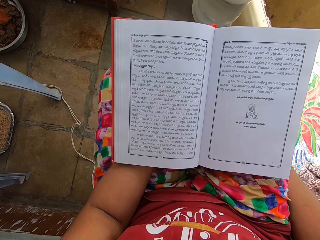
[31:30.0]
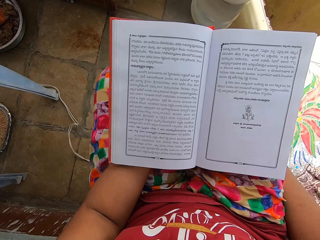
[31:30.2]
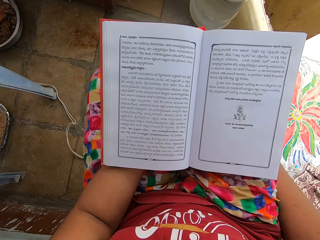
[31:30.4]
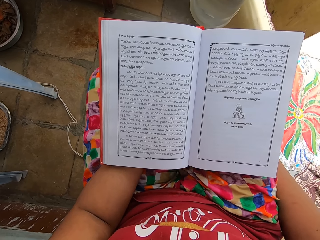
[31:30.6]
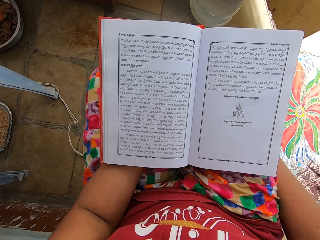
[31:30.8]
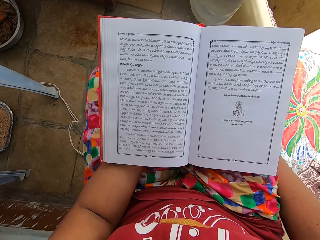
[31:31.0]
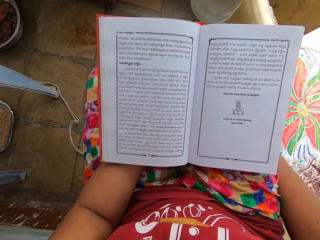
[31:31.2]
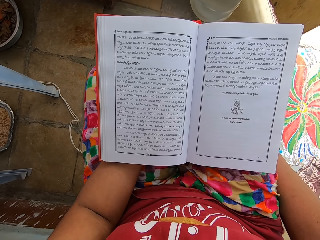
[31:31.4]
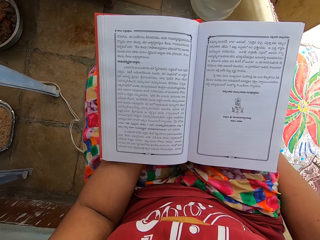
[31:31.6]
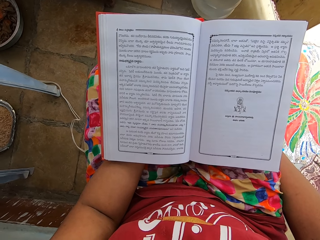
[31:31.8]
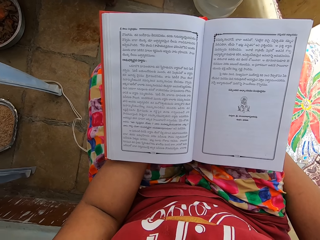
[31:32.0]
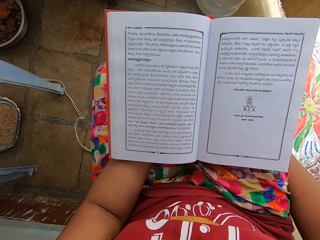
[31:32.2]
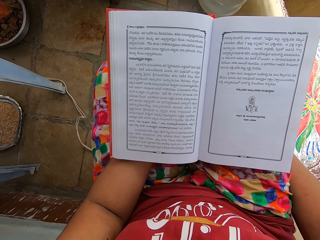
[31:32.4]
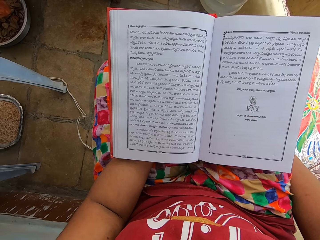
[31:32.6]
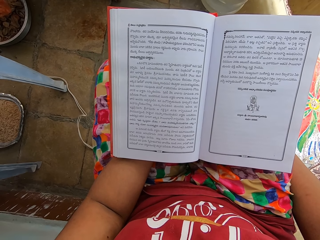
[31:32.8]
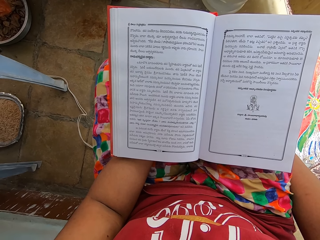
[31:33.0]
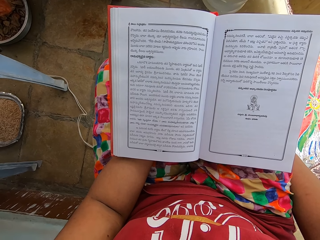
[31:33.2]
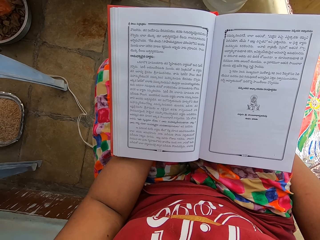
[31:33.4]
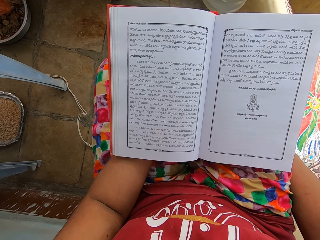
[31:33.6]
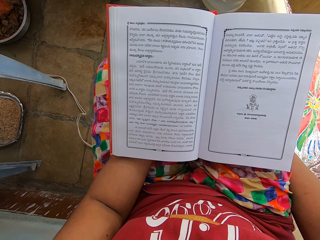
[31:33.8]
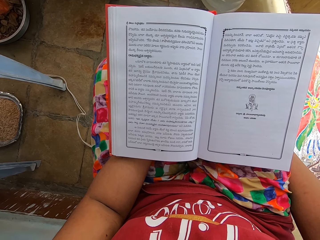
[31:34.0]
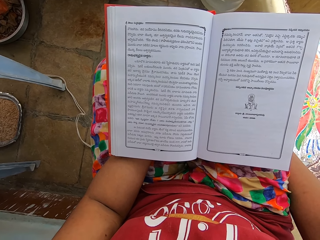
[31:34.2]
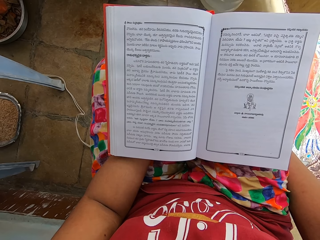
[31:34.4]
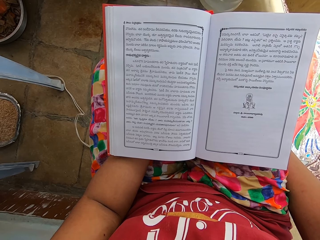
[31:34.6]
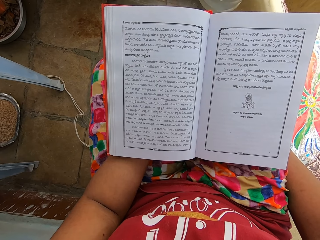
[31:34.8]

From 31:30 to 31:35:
The camera wearer adjusts their leg.

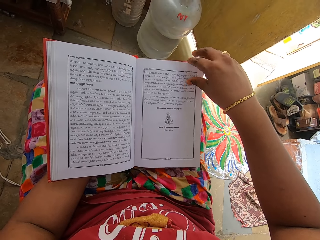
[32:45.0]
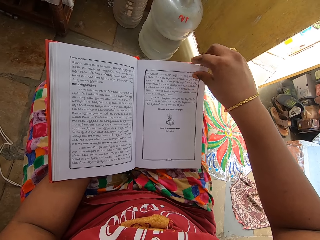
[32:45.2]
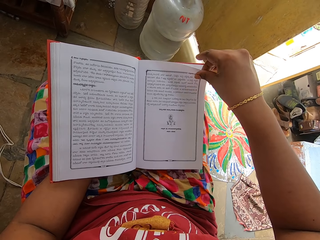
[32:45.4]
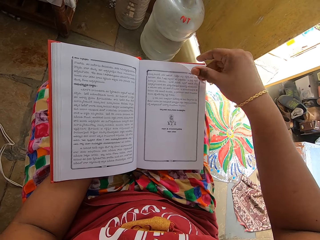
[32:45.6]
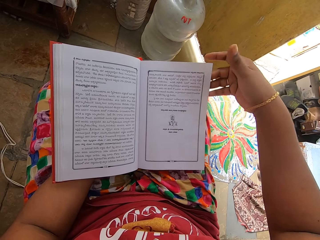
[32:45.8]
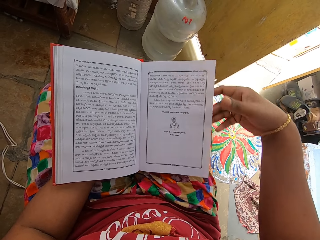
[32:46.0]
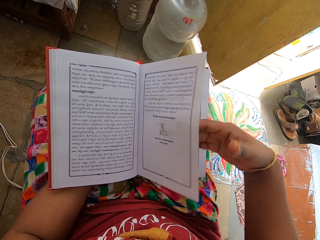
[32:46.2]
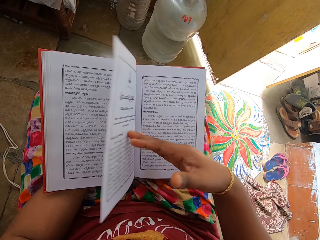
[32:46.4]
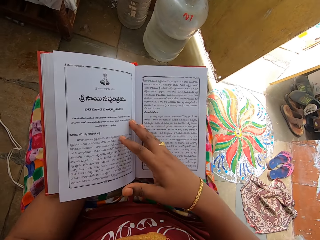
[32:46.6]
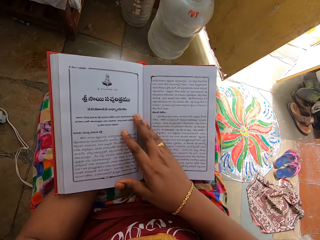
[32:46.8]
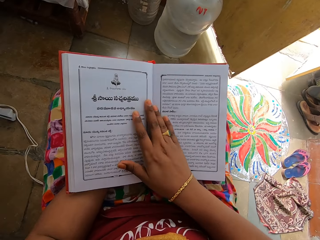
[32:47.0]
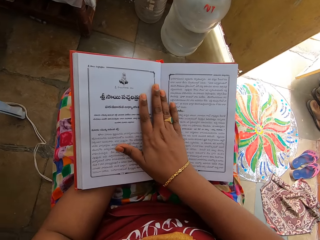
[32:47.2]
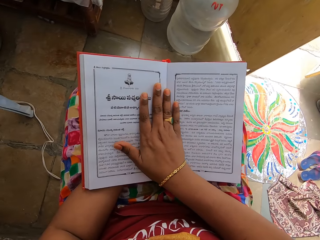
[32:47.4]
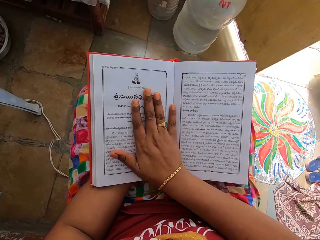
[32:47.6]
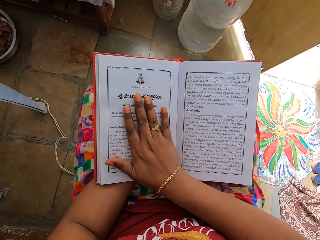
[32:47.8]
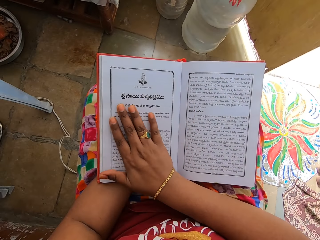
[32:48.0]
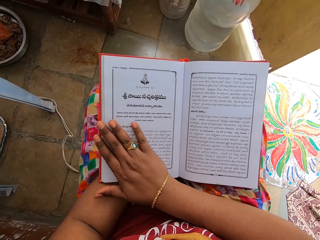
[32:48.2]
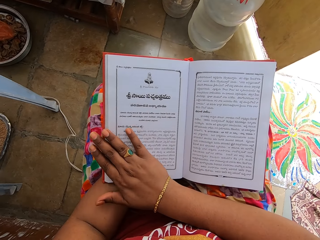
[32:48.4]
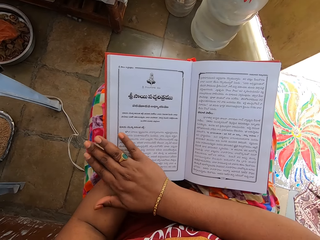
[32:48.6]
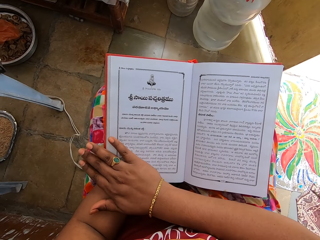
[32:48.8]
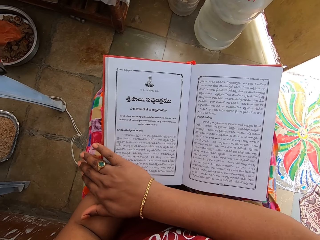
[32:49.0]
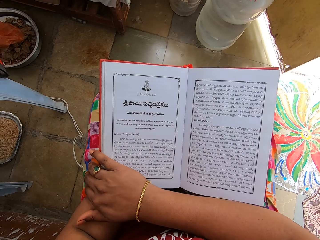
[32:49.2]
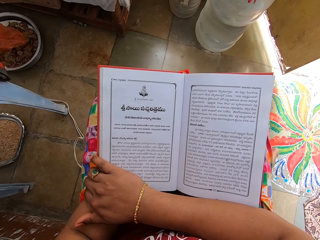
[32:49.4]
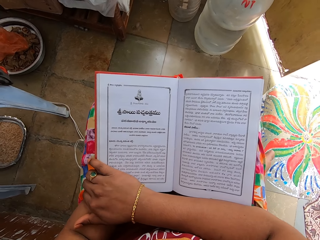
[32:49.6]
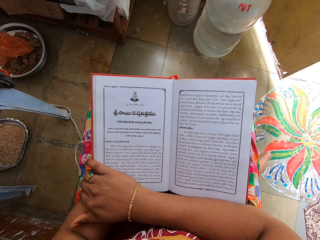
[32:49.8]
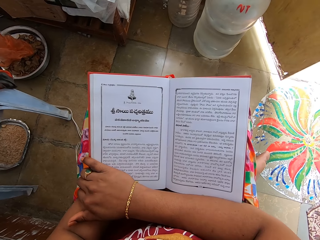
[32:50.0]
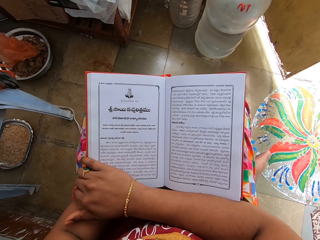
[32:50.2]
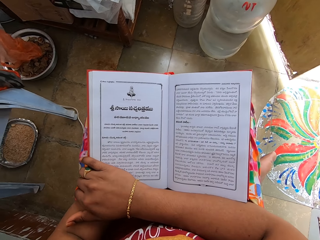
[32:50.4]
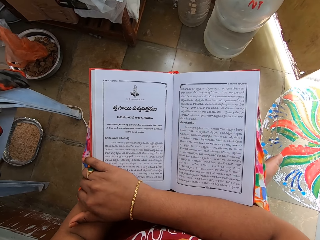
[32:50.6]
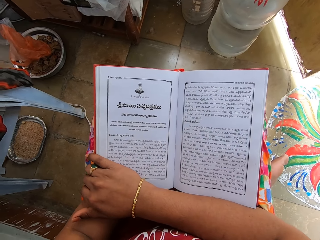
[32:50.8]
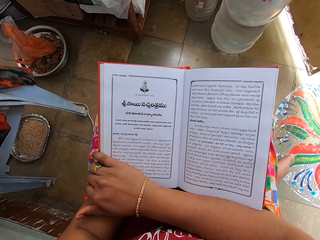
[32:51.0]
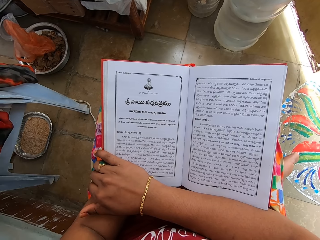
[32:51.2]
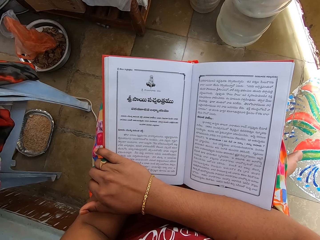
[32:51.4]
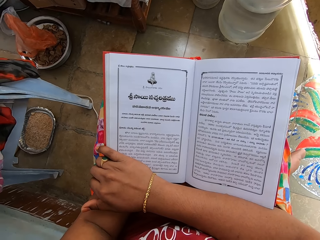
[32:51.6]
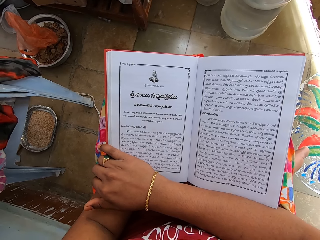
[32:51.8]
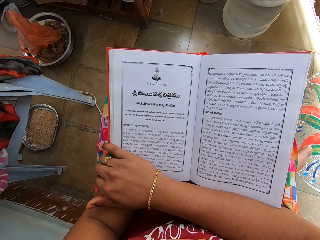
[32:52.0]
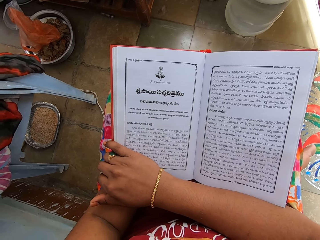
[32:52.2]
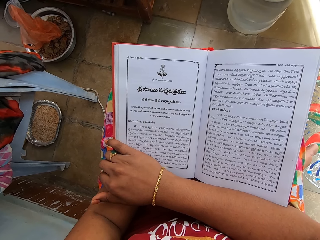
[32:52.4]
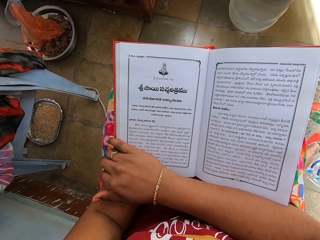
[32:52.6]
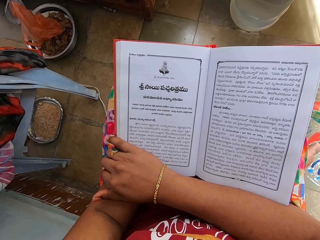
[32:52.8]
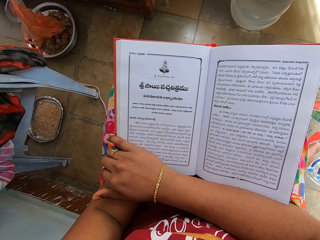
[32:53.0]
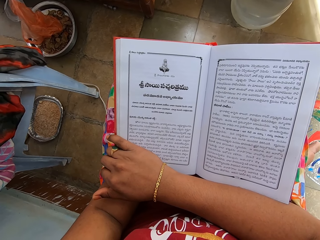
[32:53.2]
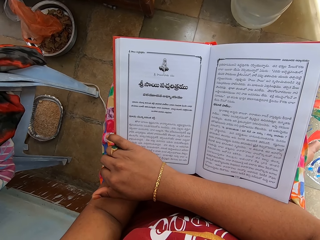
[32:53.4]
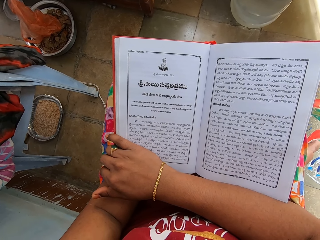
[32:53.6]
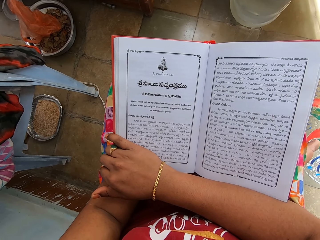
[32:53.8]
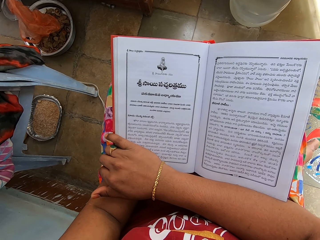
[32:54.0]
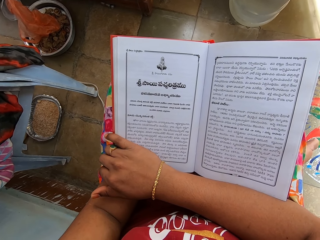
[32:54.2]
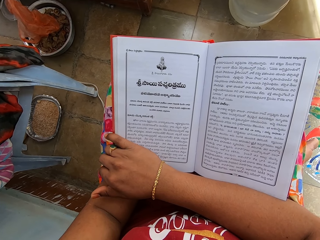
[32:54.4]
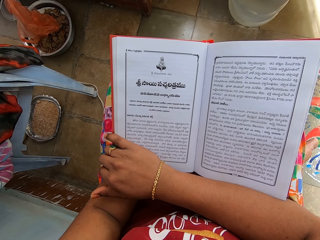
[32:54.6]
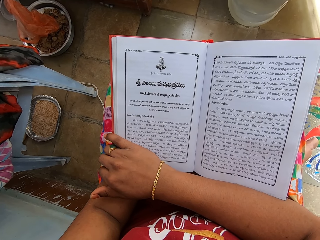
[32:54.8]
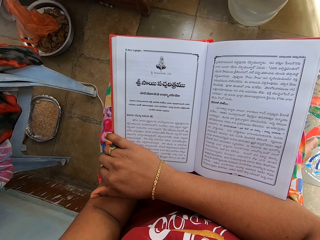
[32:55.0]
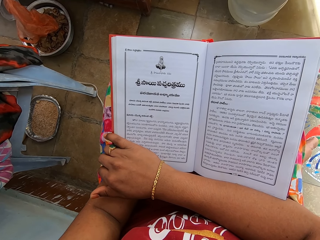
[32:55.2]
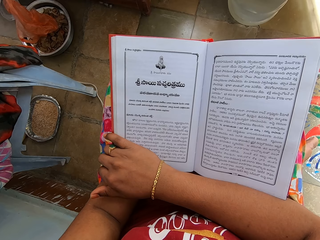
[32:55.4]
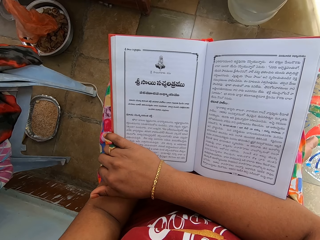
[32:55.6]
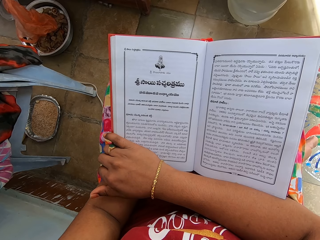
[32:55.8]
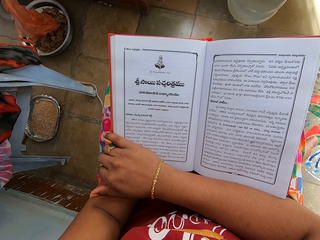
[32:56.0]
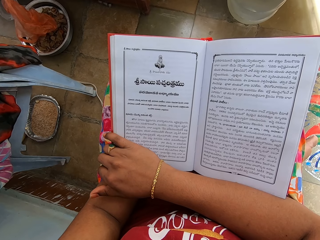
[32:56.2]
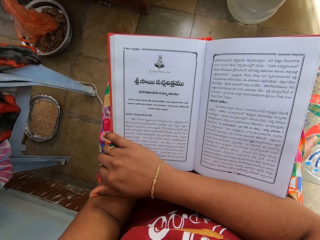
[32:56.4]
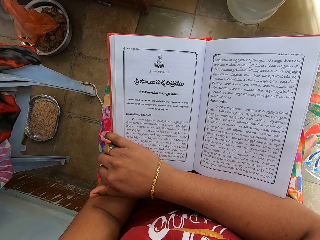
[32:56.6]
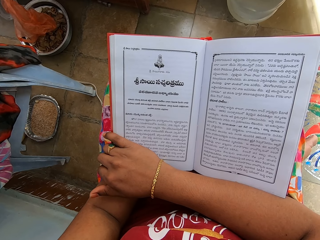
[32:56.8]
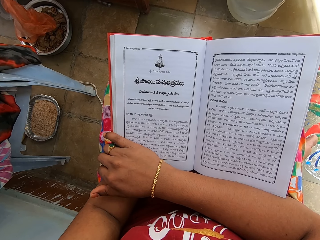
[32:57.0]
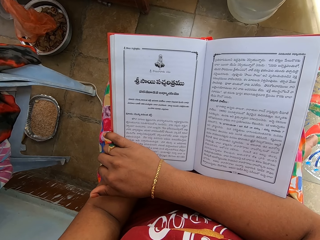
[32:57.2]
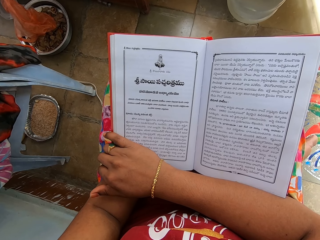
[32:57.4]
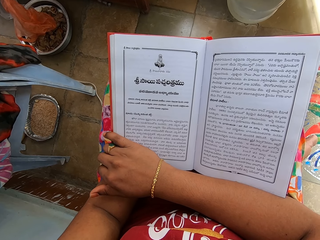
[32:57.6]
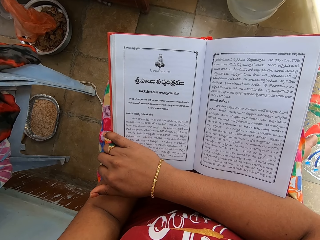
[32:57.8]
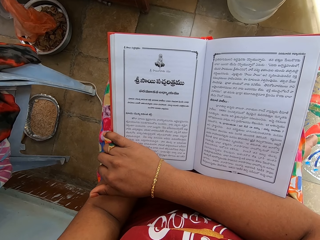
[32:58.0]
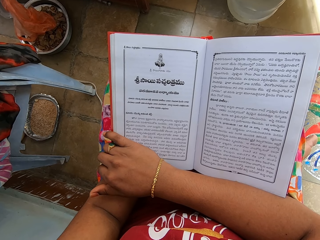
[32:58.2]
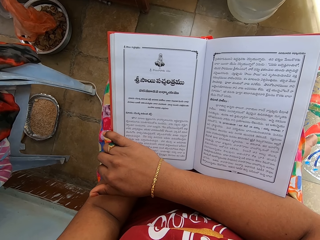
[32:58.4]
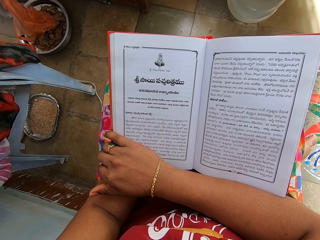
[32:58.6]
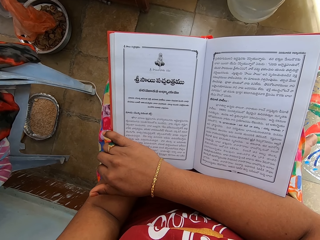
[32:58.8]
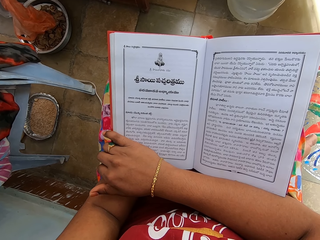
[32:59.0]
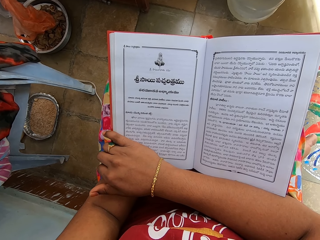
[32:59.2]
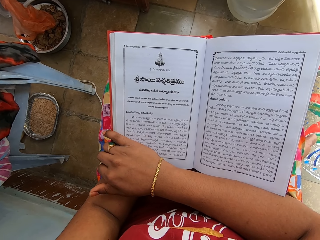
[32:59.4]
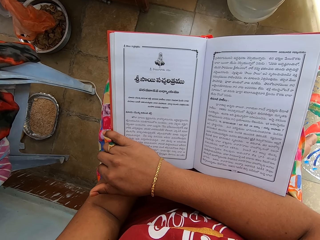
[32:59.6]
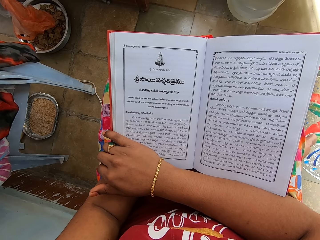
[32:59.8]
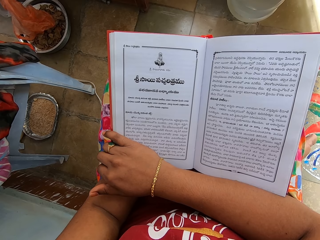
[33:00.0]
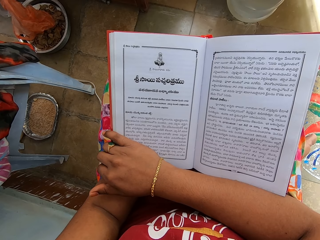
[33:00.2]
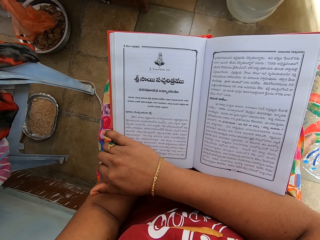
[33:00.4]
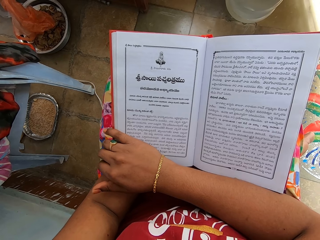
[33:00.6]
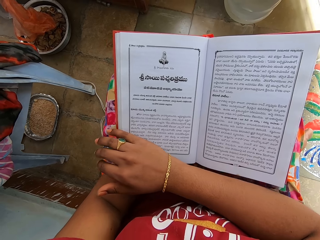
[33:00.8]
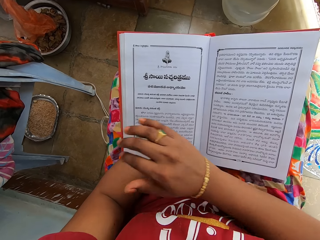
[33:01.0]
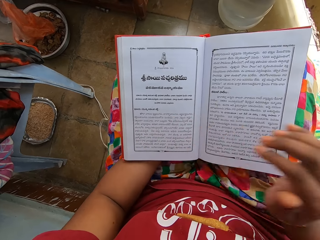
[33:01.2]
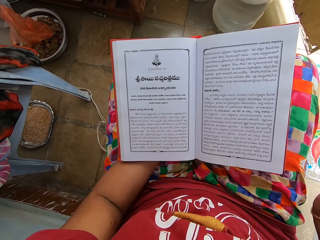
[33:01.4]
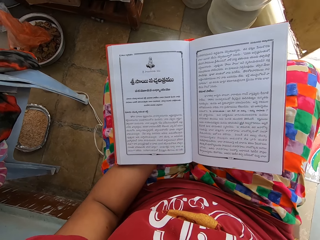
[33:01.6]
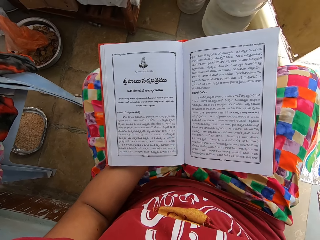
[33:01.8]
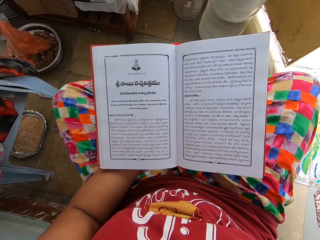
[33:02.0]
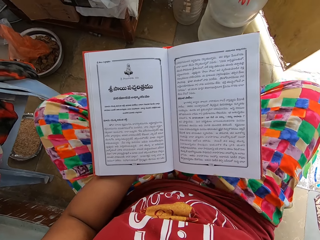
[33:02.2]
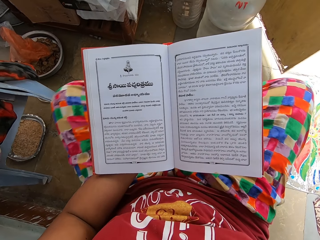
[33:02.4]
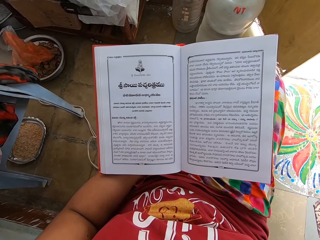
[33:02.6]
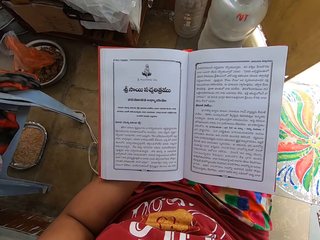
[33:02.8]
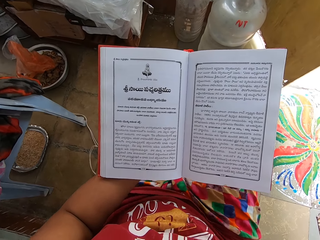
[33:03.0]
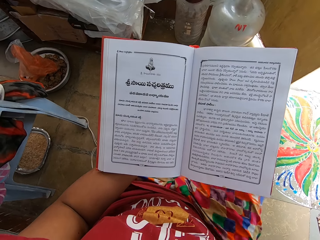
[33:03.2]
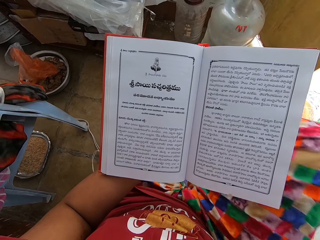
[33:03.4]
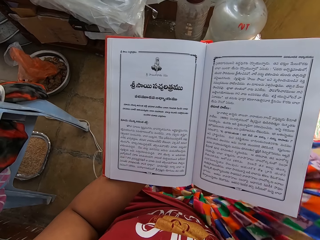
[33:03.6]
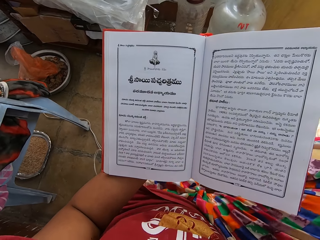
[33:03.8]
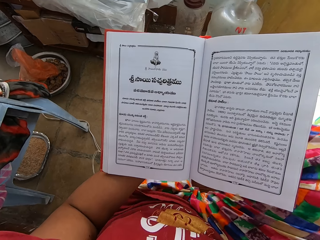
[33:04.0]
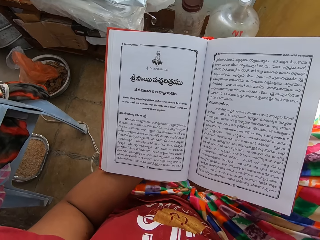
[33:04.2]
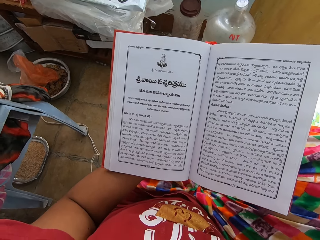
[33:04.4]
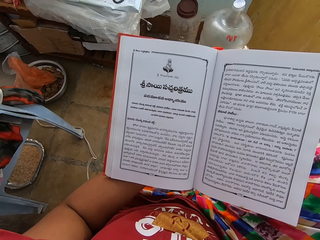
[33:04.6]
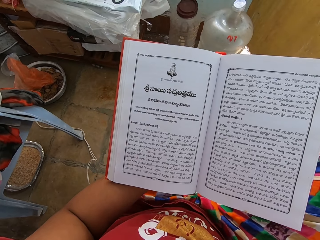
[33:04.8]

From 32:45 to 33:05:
The camera wearer peruses the book. They align the book with the right hand. They read the book. They move a bit on the chair.
